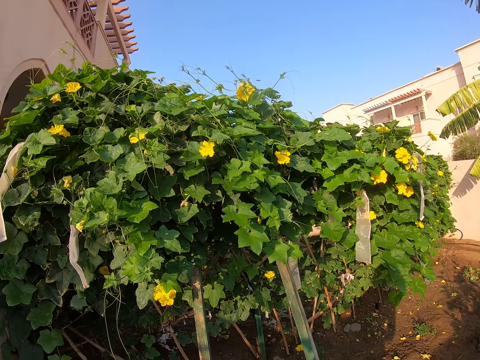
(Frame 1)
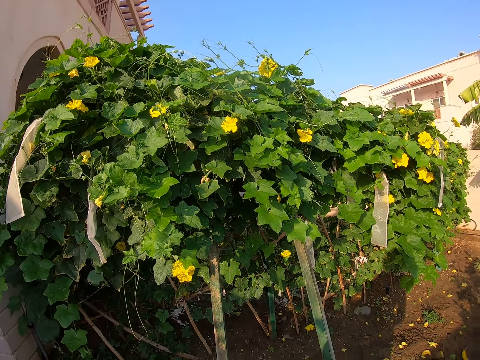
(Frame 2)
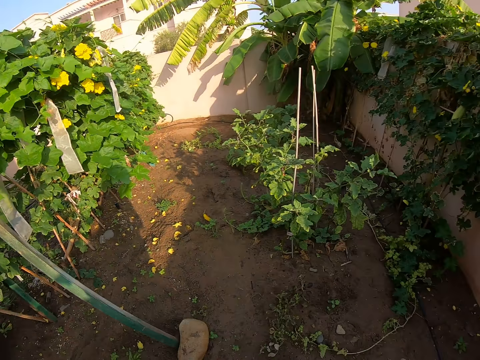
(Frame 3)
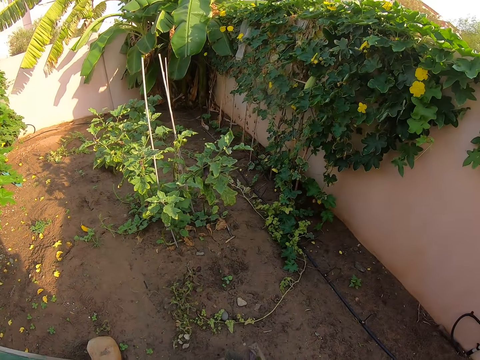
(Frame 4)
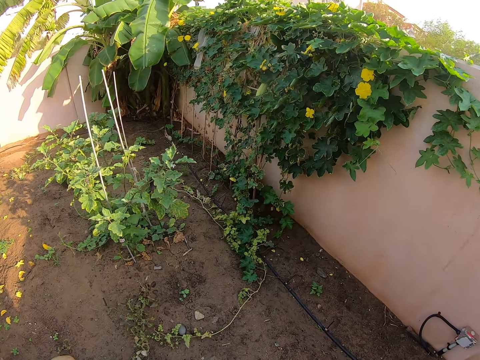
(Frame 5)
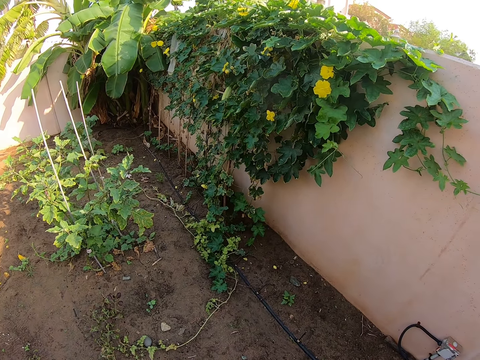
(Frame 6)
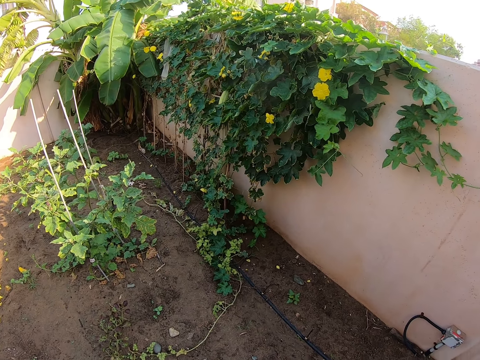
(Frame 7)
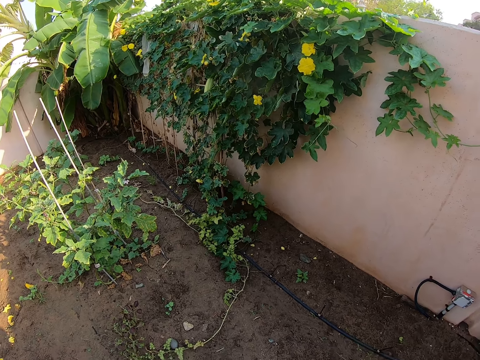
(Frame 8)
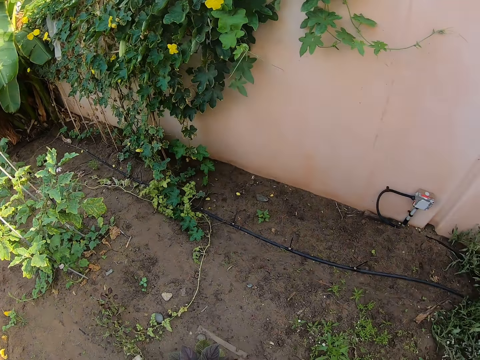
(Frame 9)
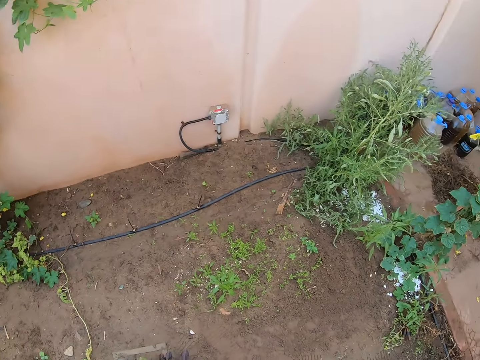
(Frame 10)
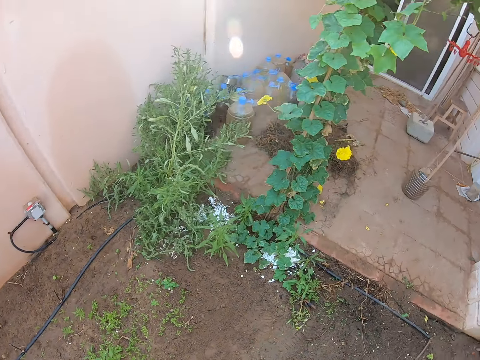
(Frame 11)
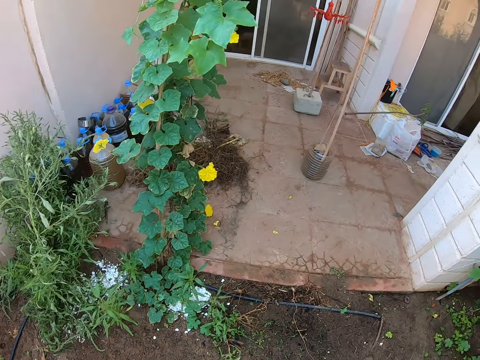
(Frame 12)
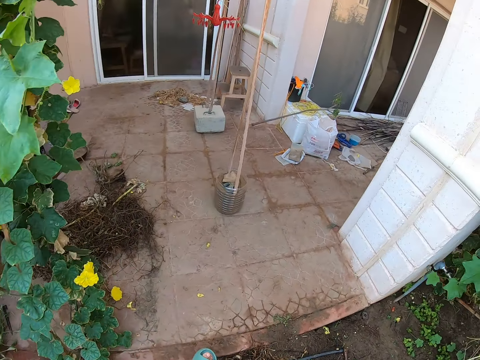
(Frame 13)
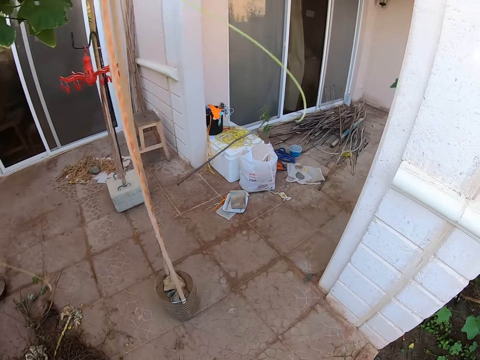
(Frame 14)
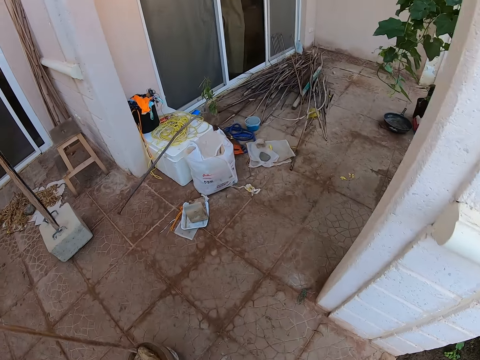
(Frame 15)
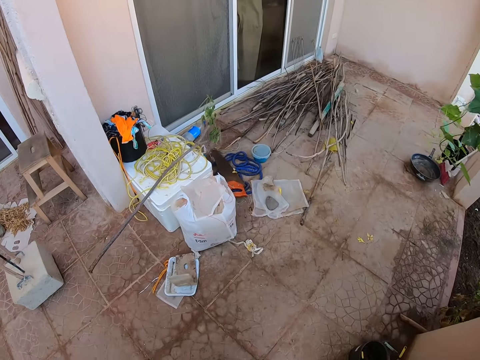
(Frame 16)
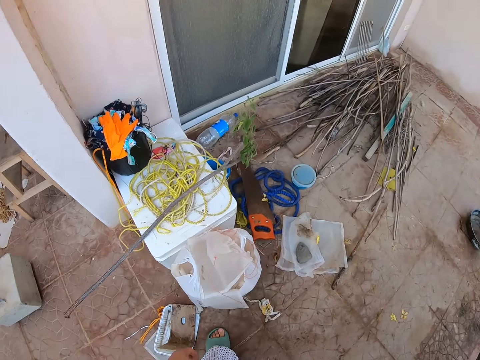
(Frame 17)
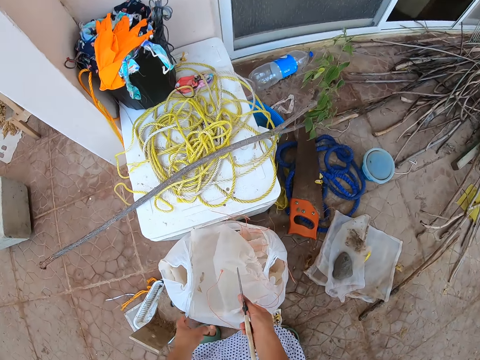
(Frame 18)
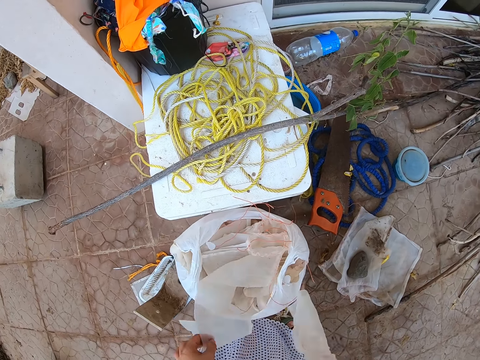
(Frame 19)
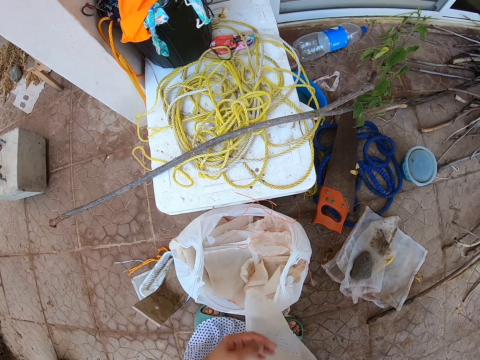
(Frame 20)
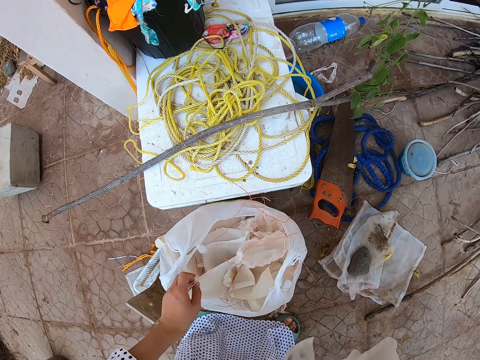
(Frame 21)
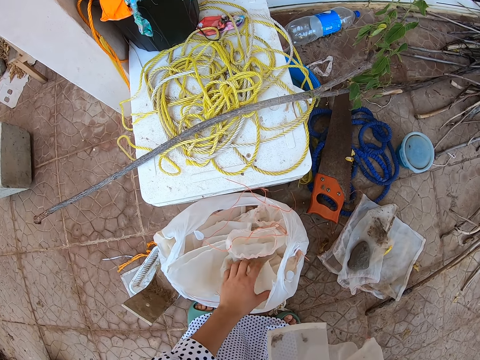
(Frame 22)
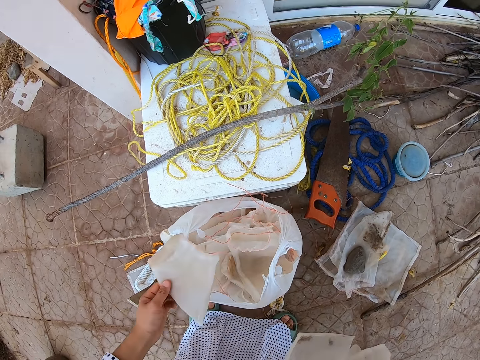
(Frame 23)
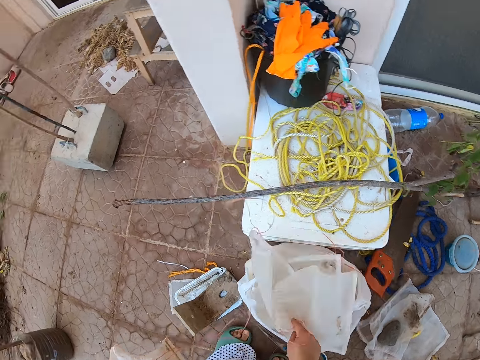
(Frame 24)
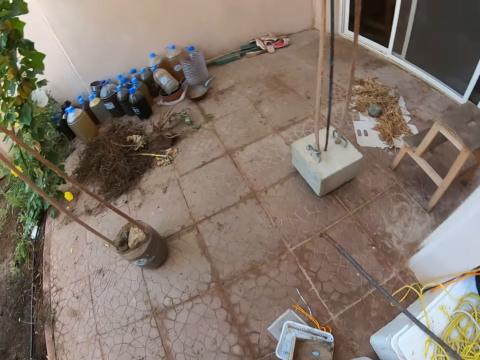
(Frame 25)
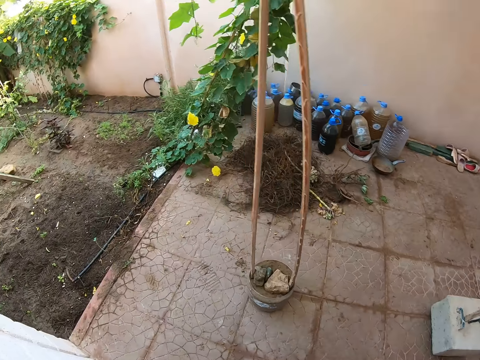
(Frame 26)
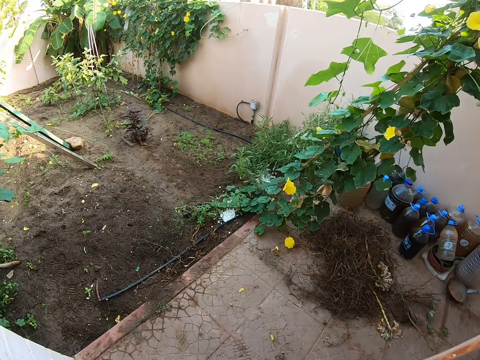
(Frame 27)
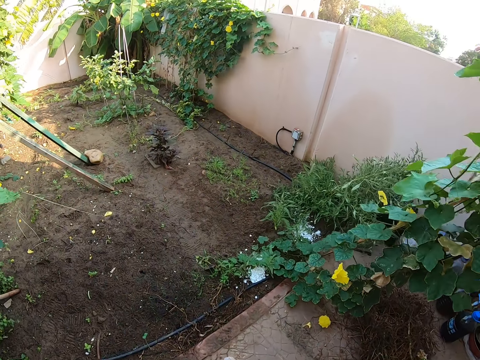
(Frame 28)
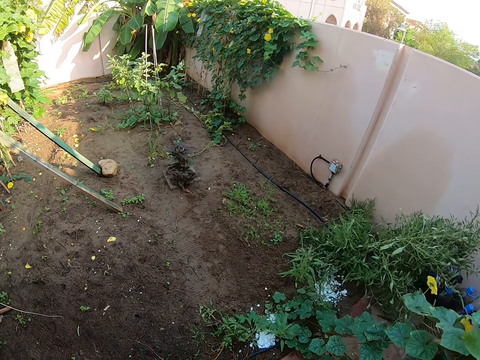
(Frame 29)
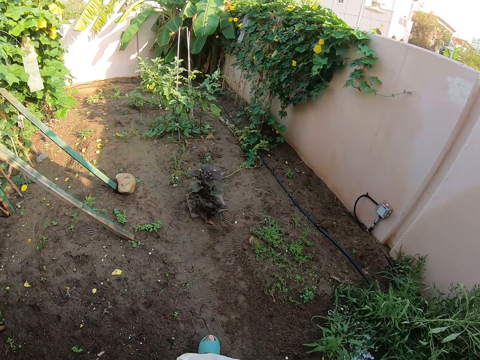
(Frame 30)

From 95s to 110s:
The camera wearer looks around the garden. They walk toward the plastic bags, and pick up the plastic bags or nylon. They take another nylon. They put the nylon into a bin. They hold the plastic bag. They walk toward the garden.

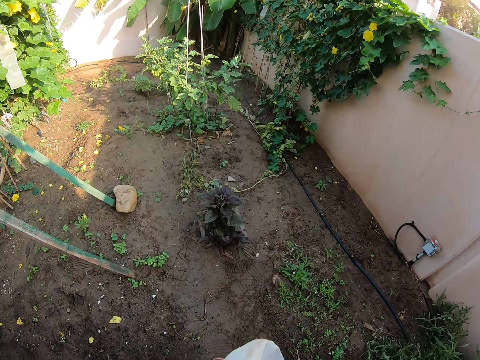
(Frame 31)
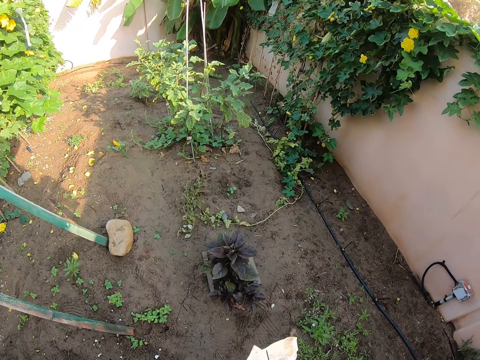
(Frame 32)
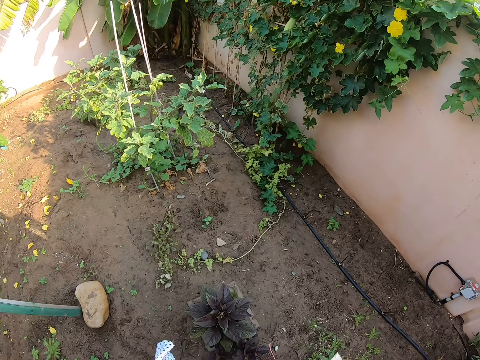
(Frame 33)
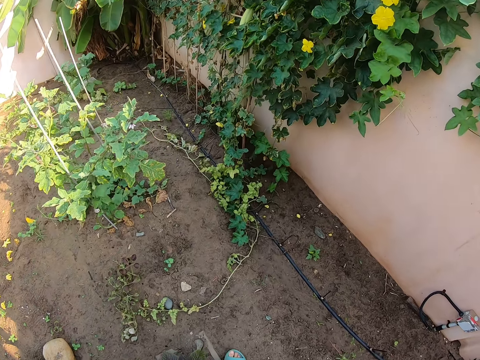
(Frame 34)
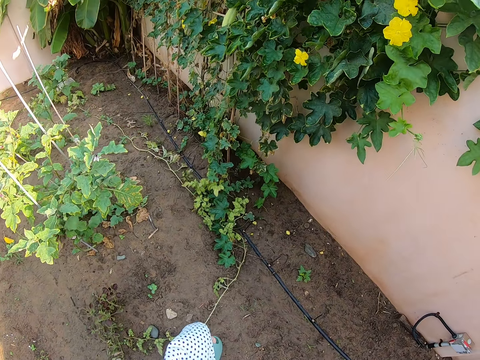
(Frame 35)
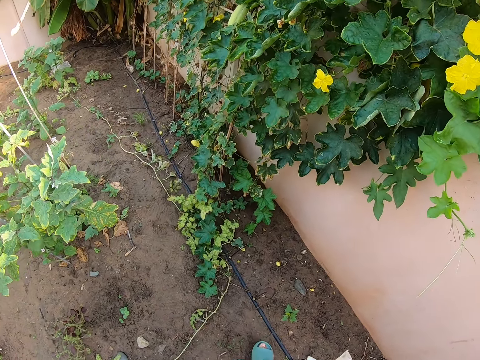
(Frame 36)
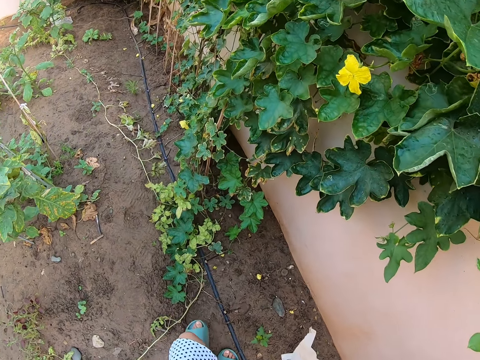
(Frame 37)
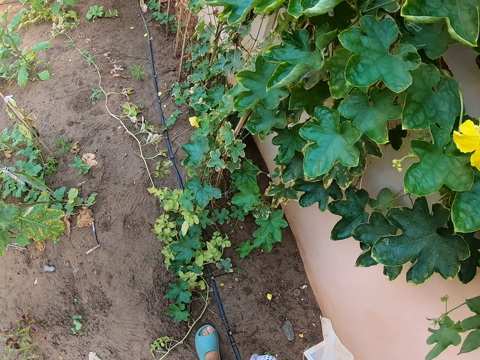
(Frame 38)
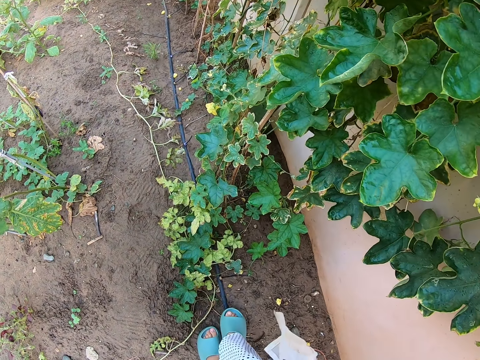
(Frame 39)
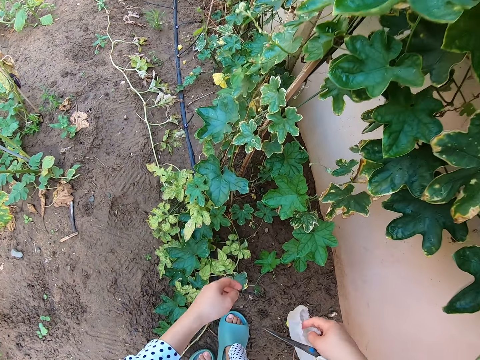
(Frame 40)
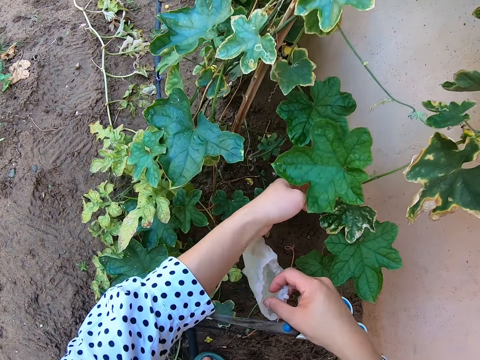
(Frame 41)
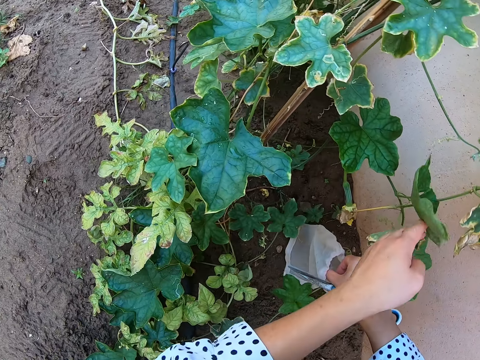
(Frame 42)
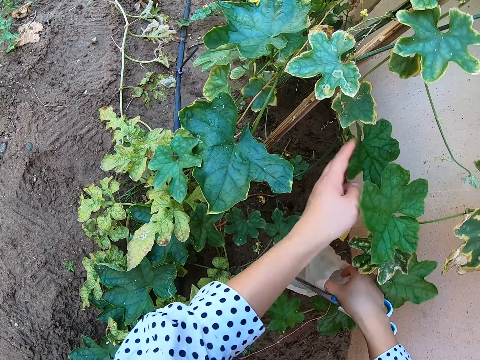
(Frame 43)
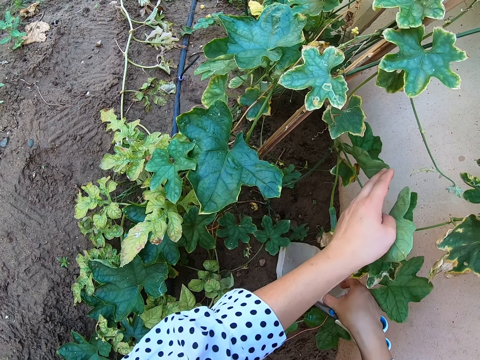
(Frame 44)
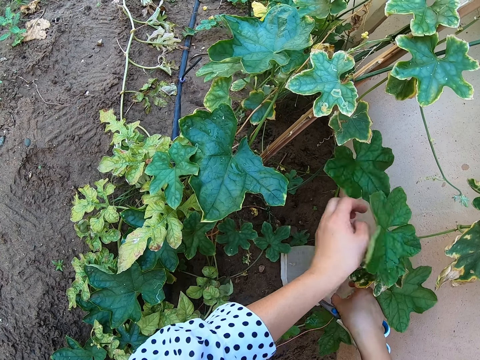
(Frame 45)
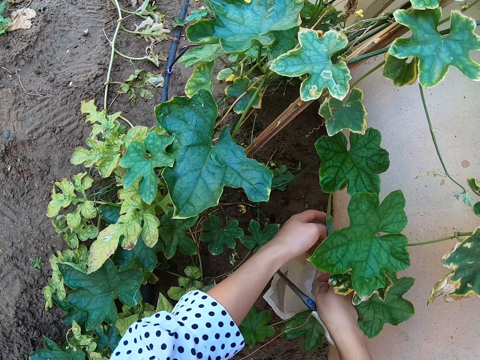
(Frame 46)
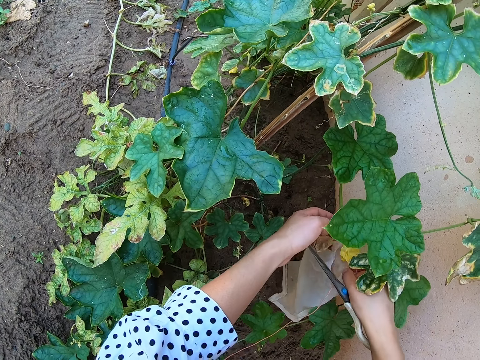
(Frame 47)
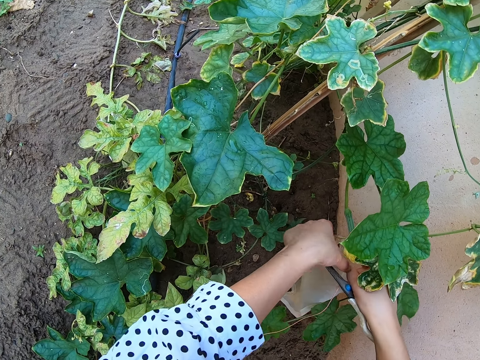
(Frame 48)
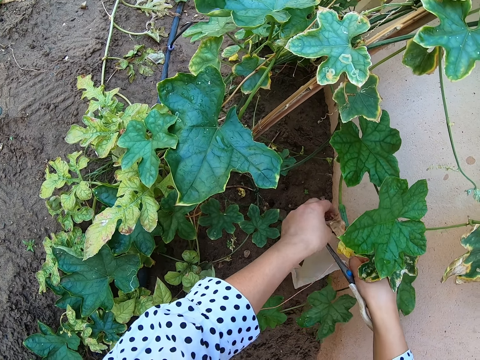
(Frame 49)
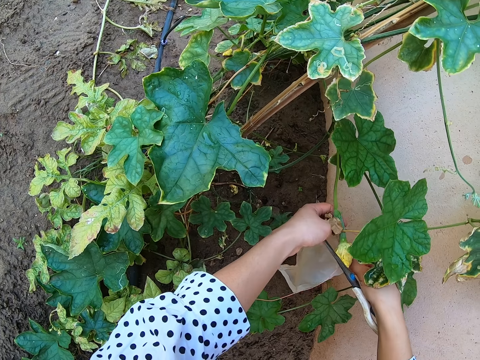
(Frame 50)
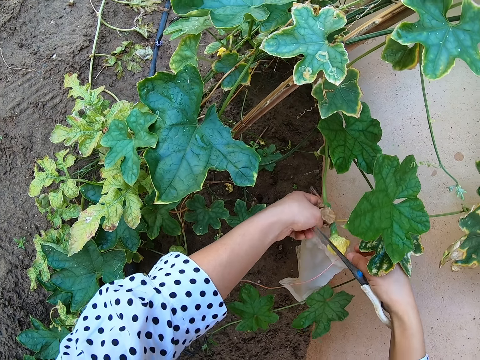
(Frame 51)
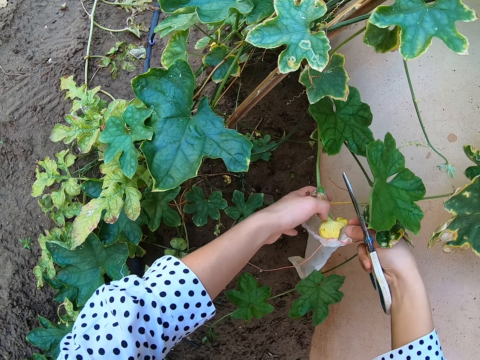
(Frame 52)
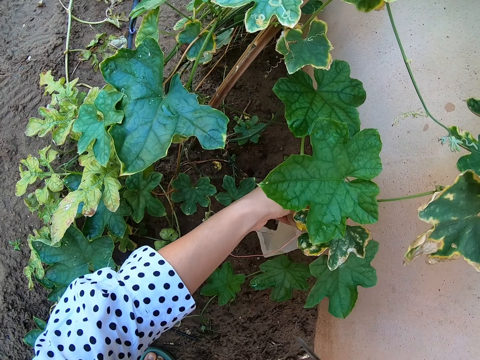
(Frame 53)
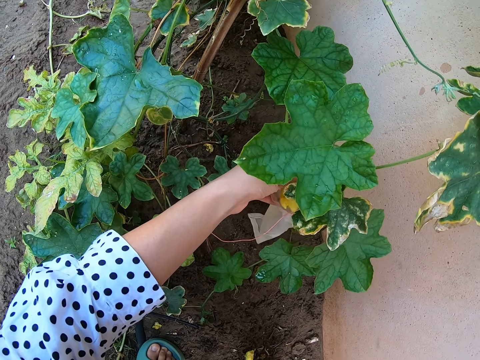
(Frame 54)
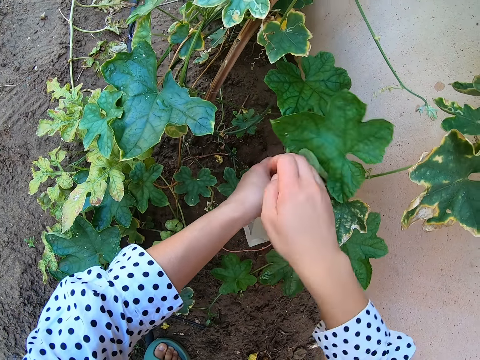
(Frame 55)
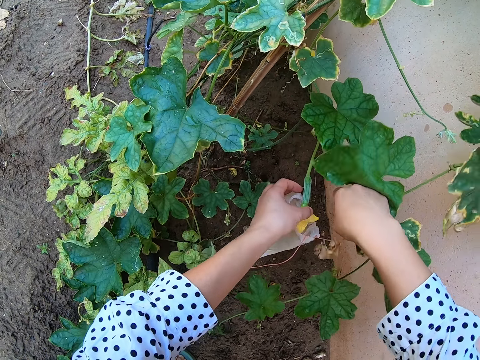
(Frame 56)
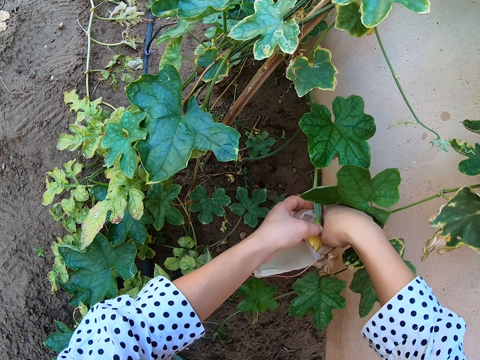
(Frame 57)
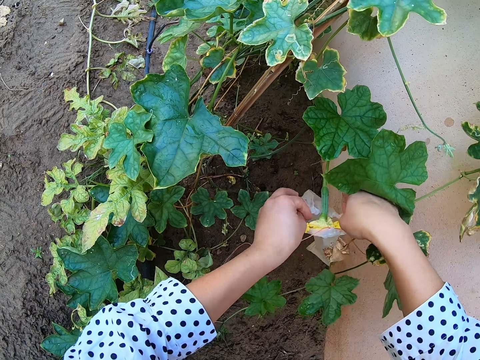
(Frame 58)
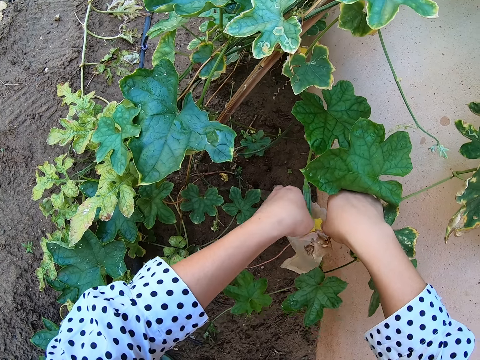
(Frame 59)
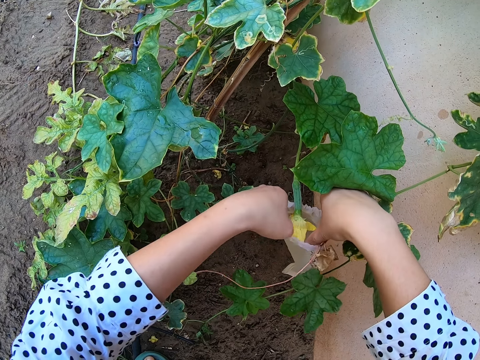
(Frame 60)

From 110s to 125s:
The camera wearer walks in the farm. They touch the plant. They hold the plant. They enclose a flower. They put the flower in the plastic bag. They put the scissors down. They put the flower in the plastic bag.
